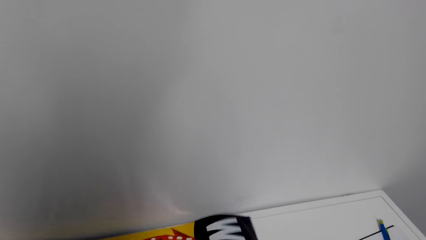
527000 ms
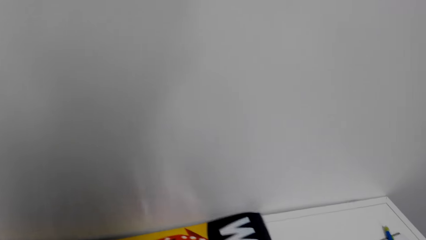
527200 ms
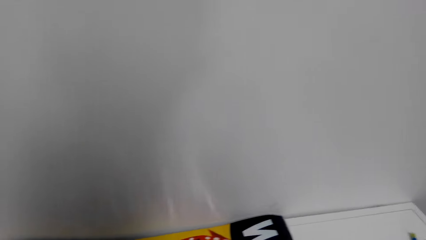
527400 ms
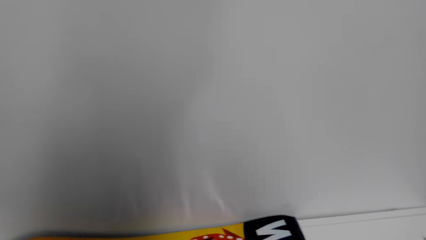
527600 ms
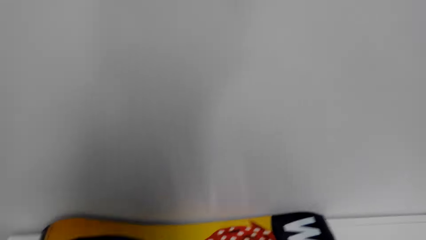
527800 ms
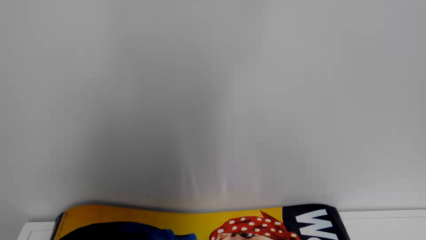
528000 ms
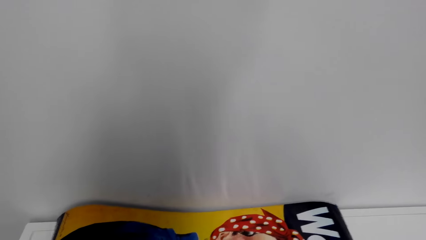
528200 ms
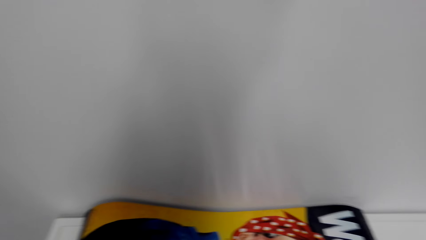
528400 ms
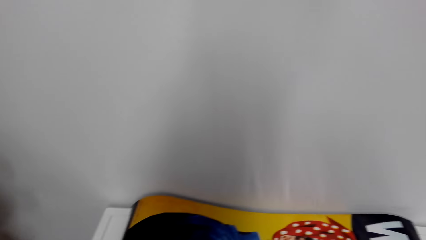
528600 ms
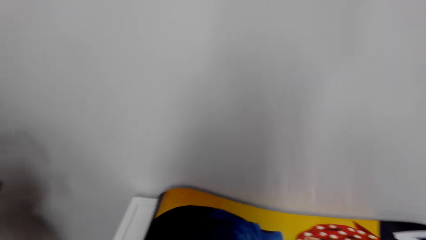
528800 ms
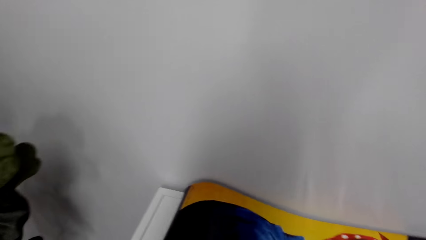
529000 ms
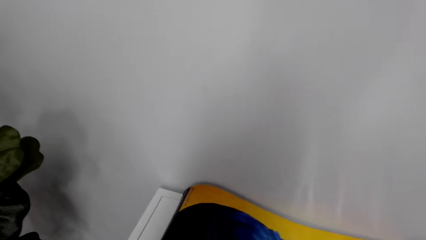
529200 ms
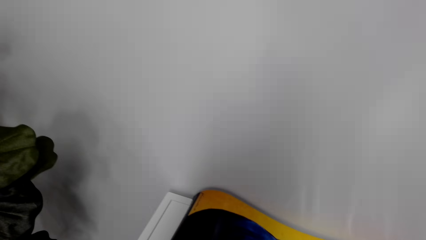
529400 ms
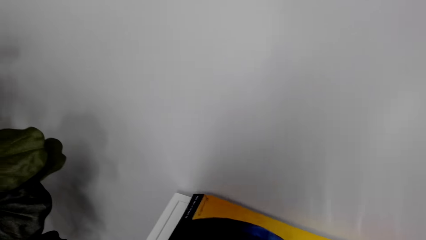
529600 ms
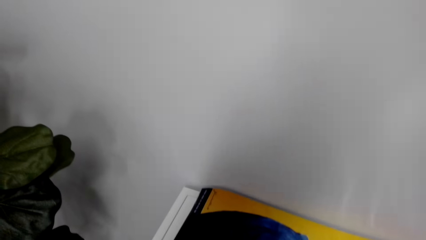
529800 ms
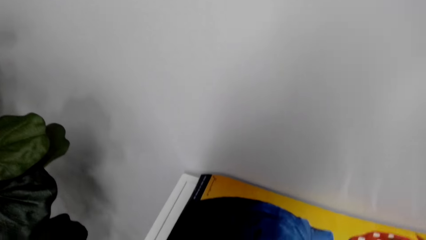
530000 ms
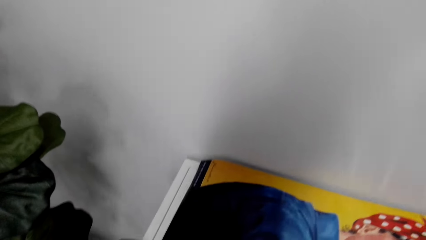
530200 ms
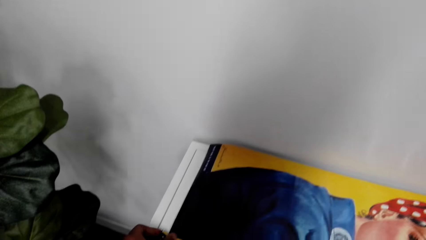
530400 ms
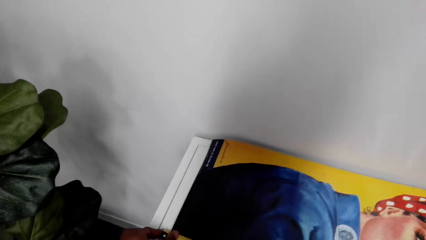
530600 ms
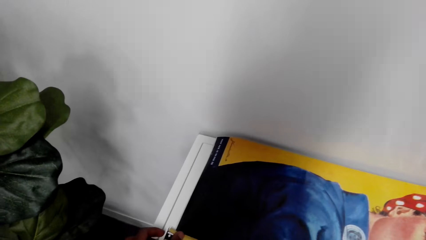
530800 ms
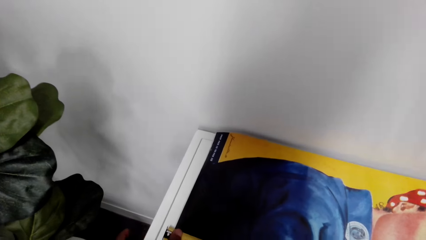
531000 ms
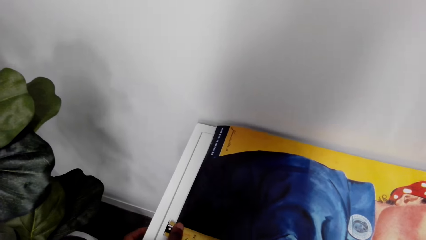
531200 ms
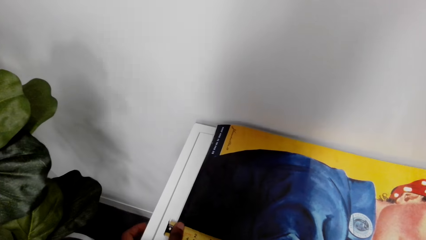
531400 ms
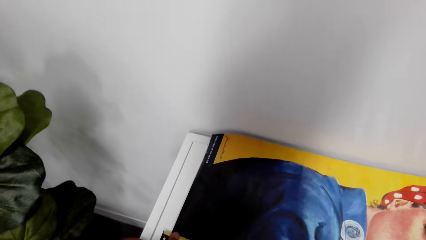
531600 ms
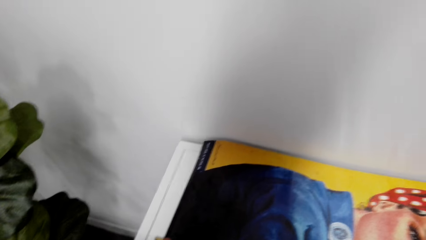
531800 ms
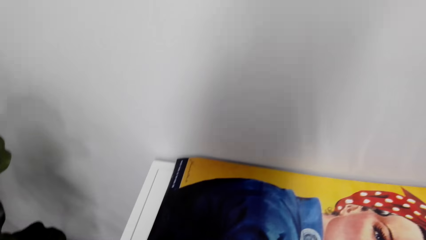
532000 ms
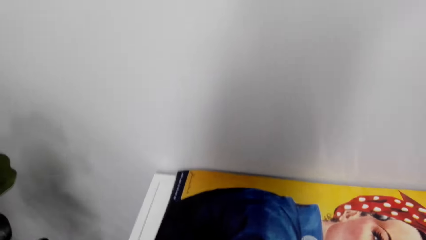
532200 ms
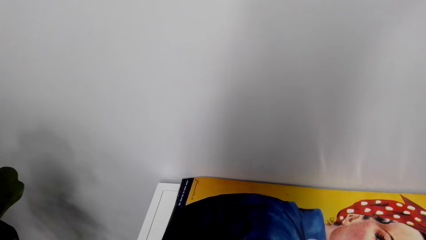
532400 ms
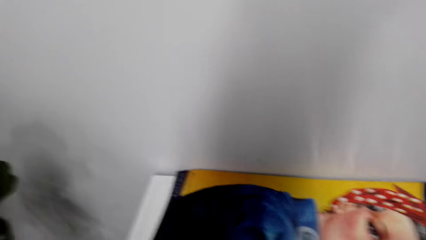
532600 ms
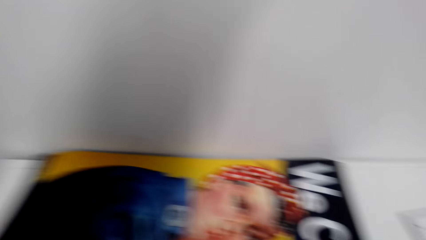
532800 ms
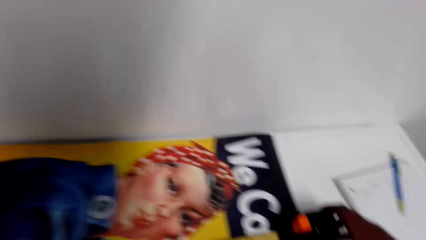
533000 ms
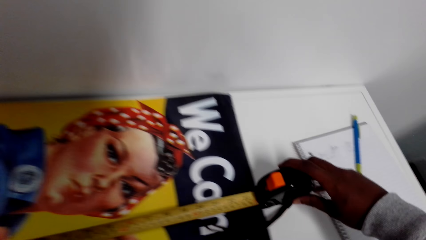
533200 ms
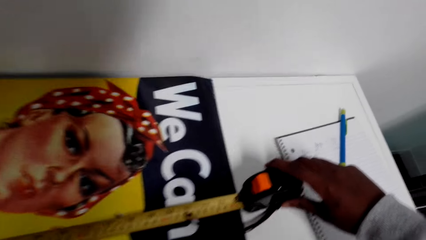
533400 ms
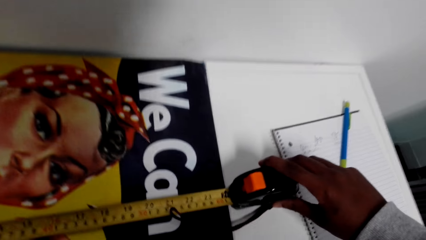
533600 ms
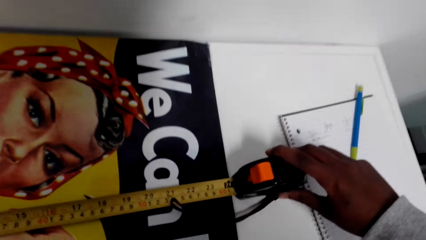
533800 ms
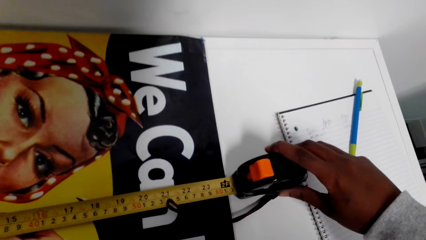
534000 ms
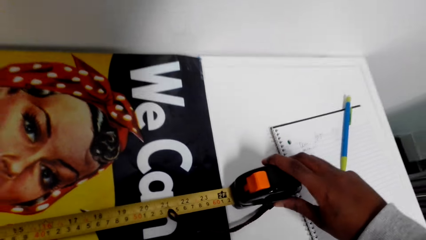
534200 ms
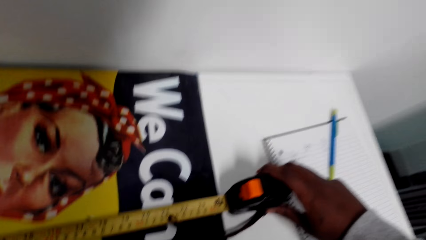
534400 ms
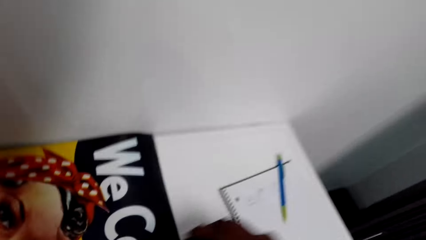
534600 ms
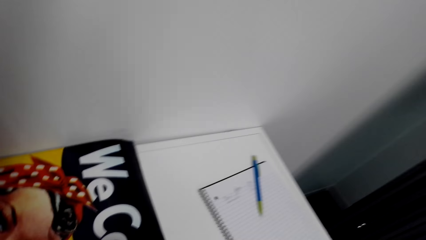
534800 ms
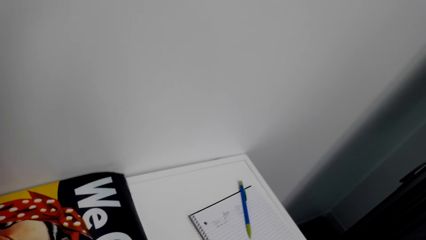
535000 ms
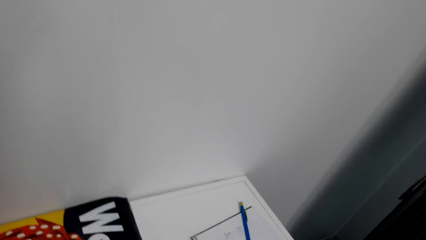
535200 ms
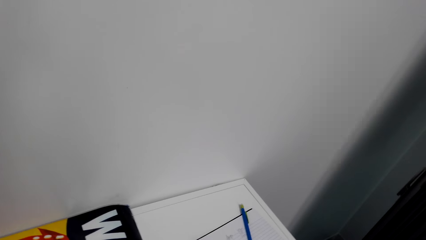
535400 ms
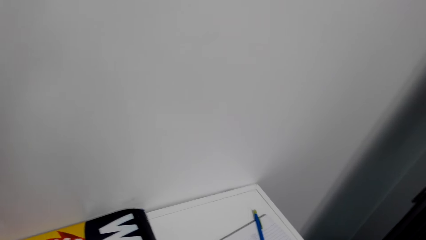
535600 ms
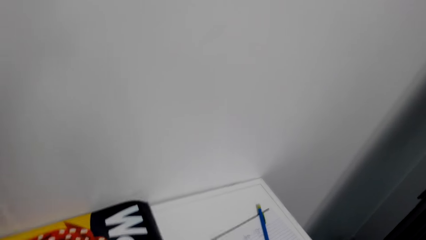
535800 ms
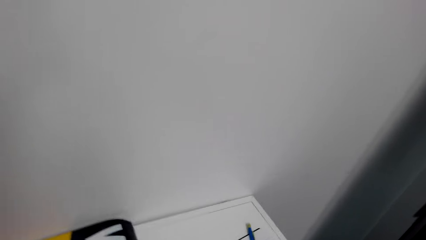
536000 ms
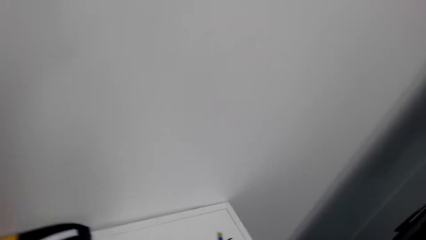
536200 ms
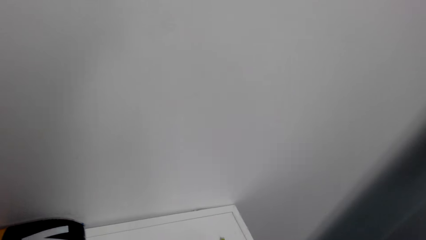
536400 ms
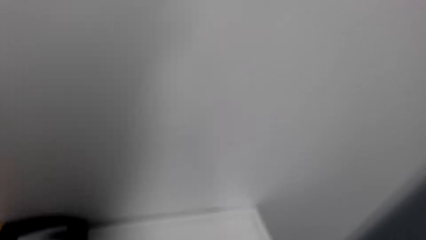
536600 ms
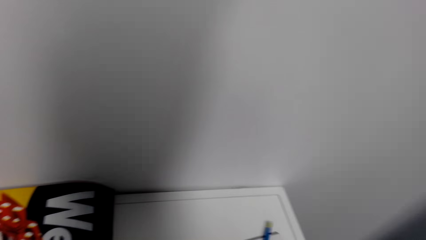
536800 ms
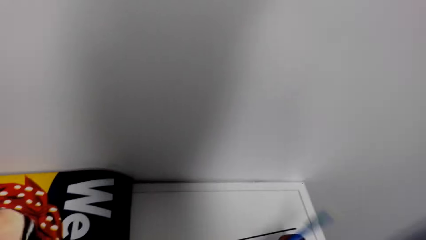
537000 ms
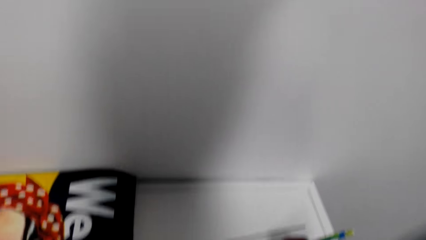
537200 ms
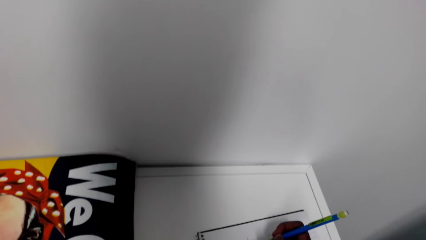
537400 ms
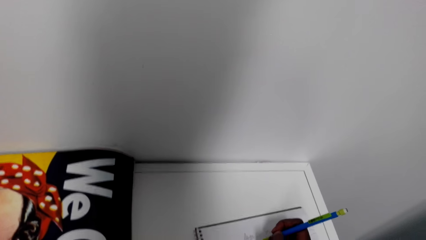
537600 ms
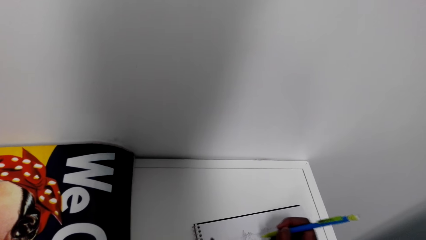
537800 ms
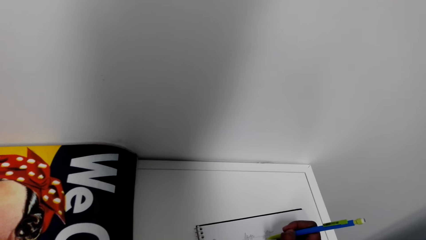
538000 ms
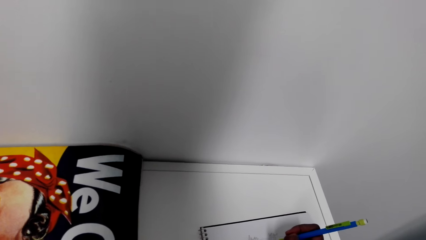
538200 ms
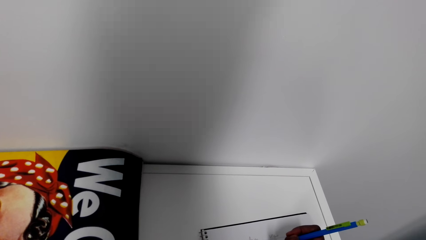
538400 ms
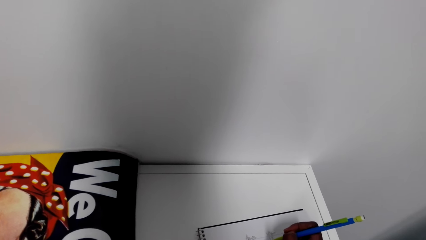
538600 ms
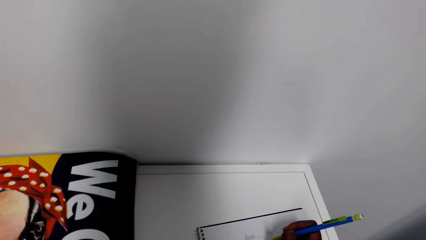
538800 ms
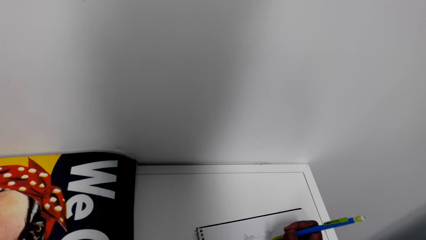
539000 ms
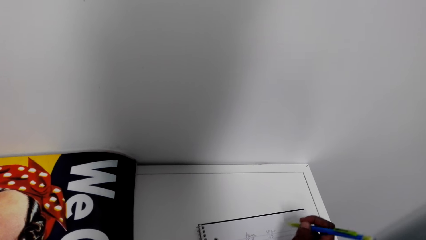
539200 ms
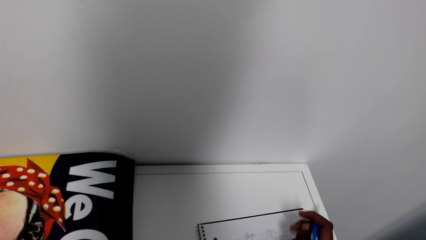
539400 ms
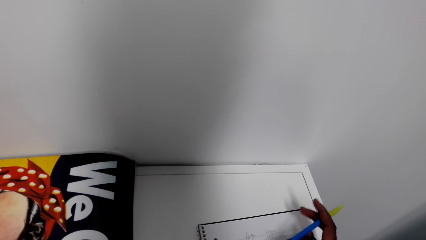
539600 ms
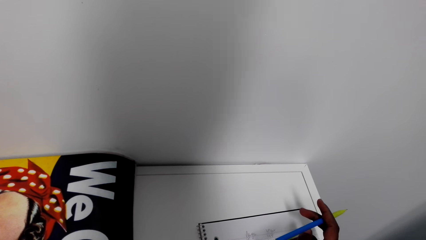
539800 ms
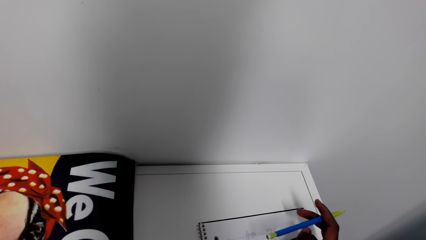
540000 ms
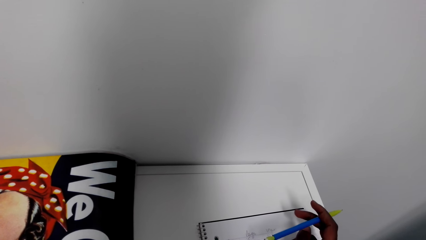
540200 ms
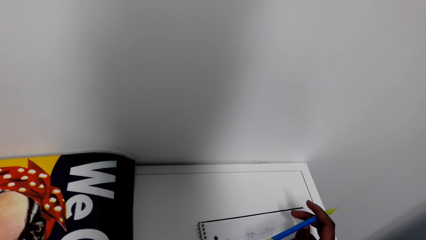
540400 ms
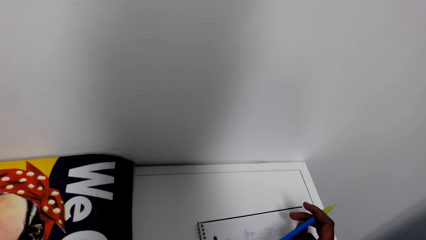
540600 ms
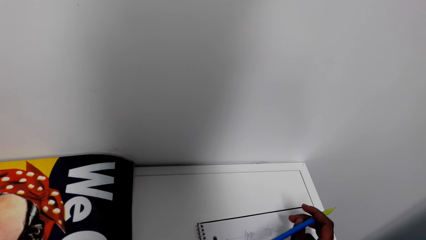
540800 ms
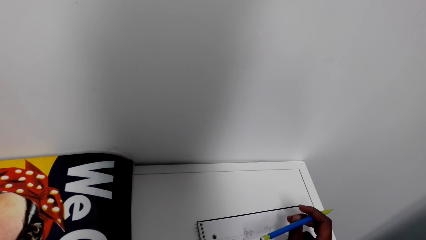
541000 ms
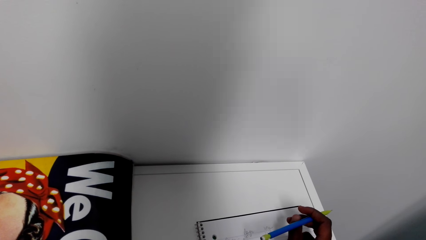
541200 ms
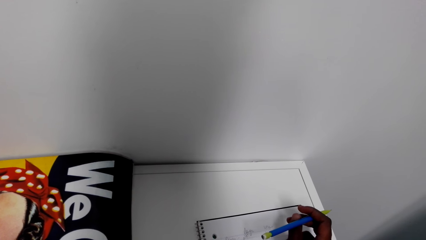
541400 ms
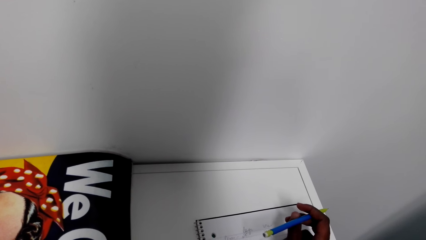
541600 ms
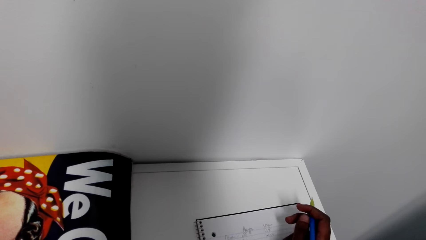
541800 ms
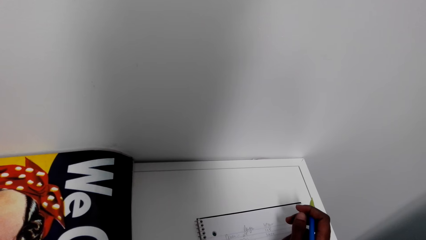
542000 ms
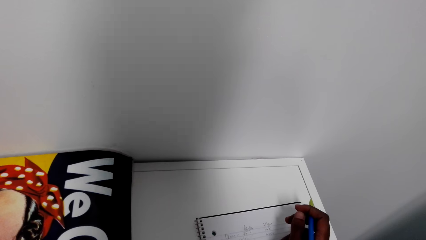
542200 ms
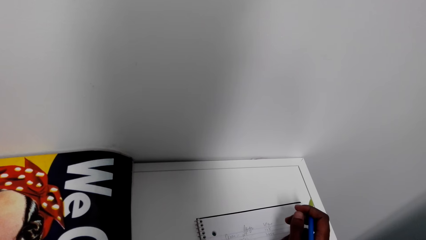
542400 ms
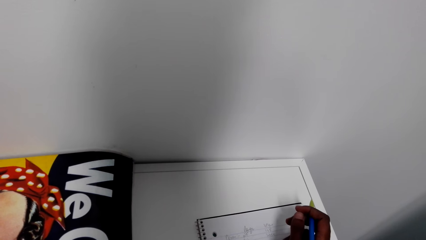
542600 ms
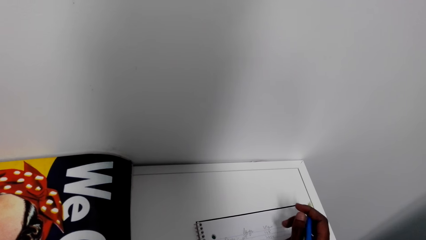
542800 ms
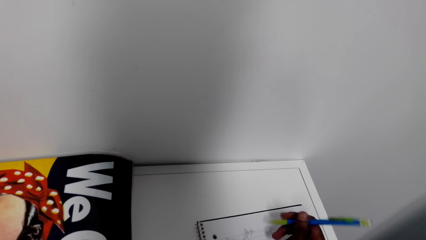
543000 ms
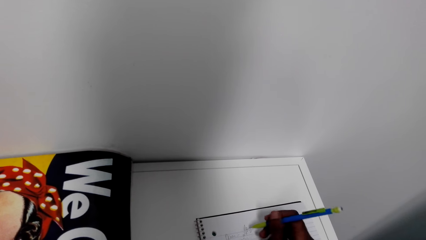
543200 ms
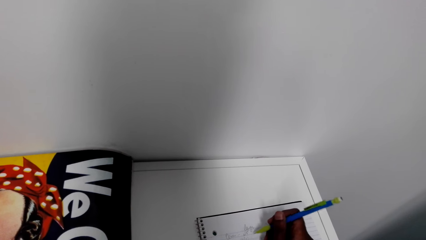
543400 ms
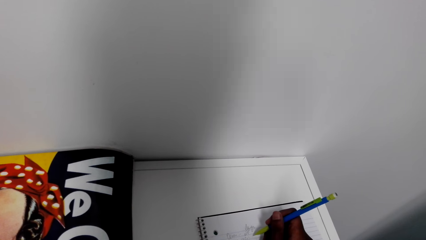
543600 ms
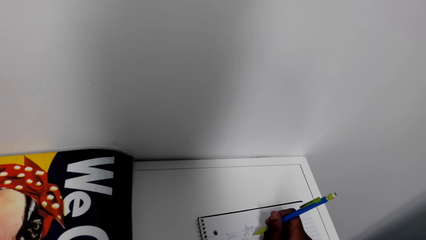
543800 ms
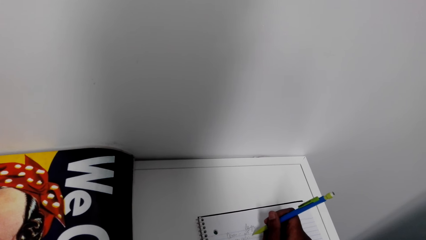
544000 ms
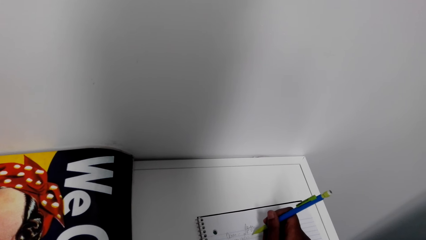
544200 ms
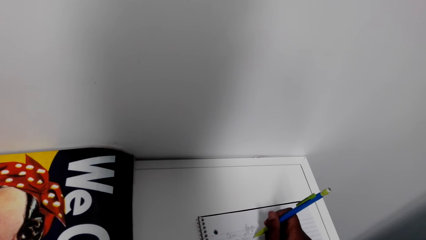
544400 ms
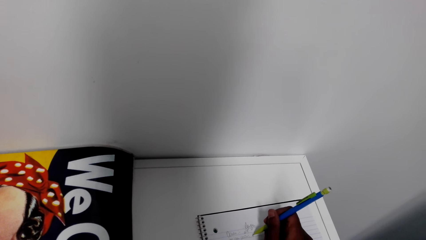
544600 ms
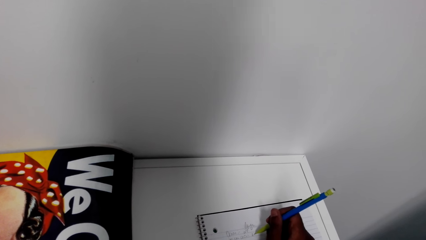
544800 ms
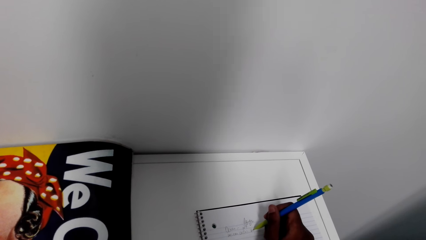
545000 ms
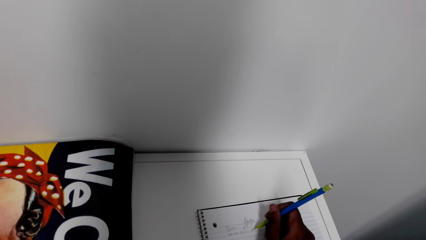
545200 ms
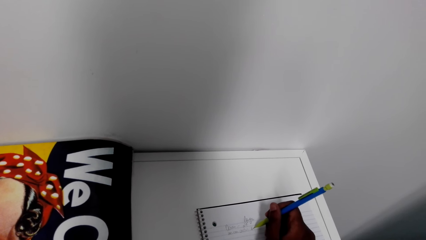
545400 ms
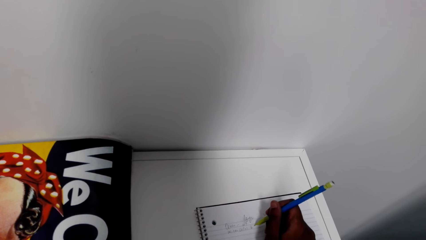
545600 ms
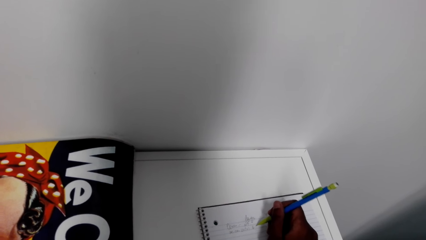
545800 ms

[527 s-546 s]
The camera wearer measures the poster. They spread the poster and measure the poster's length. They write on the book. They look at the book. They write on the book.
